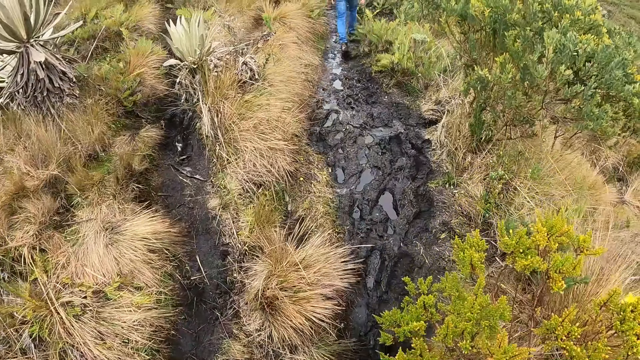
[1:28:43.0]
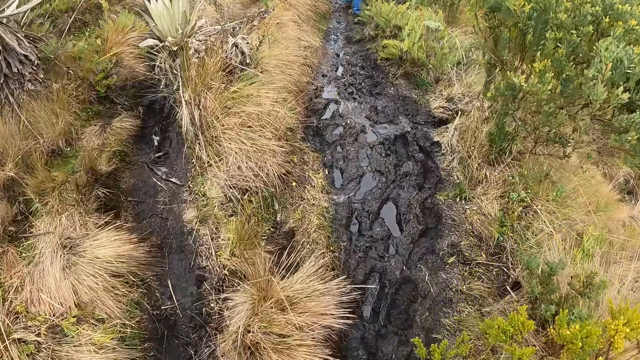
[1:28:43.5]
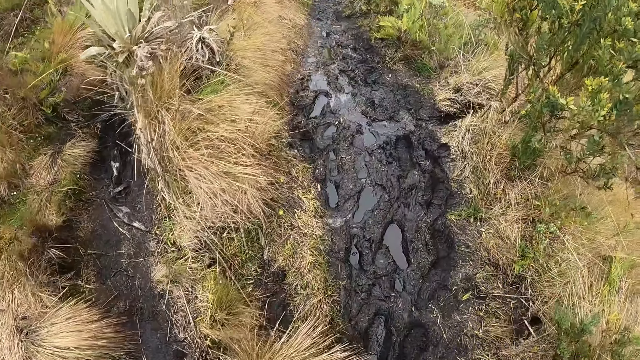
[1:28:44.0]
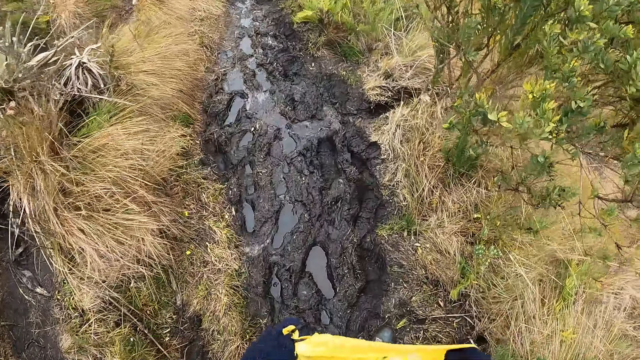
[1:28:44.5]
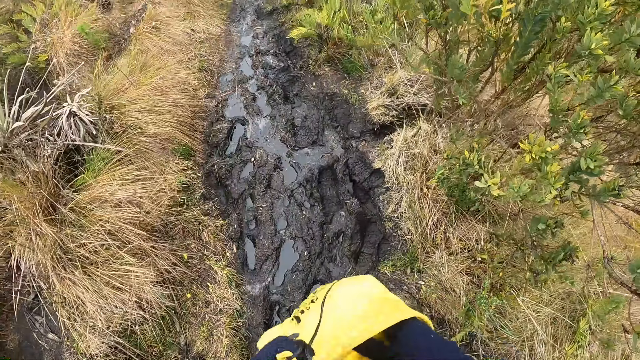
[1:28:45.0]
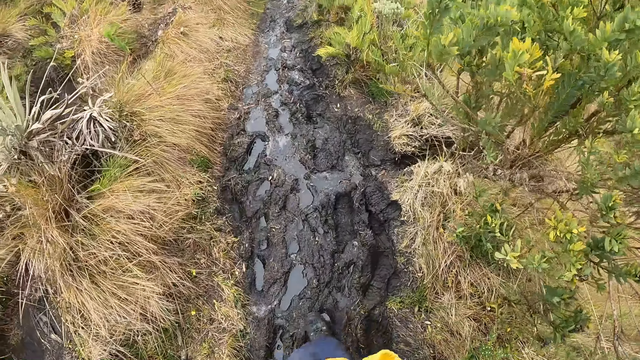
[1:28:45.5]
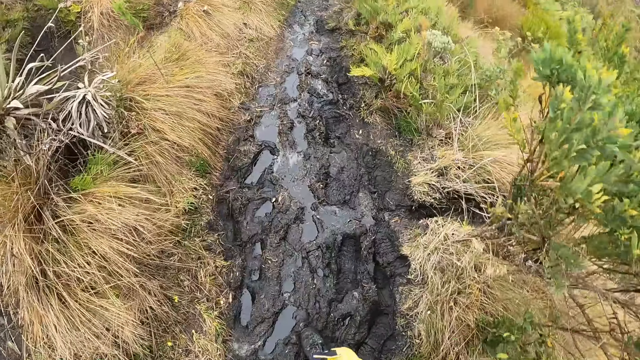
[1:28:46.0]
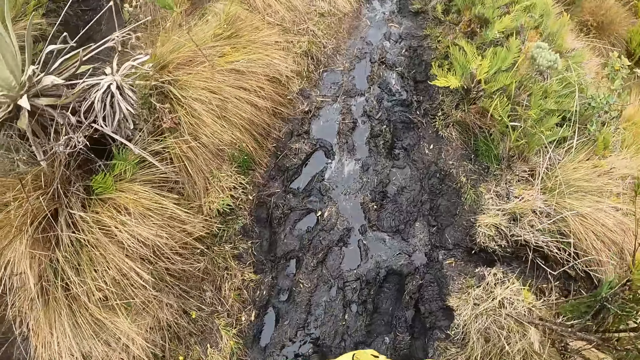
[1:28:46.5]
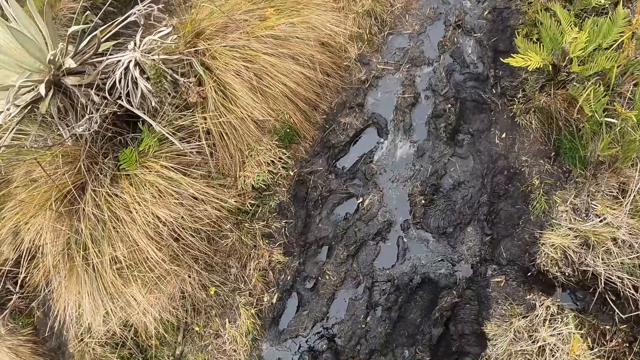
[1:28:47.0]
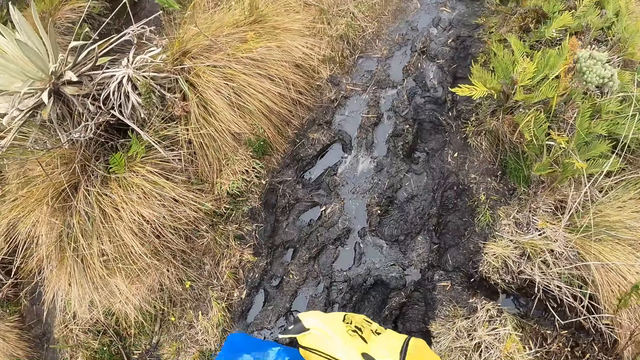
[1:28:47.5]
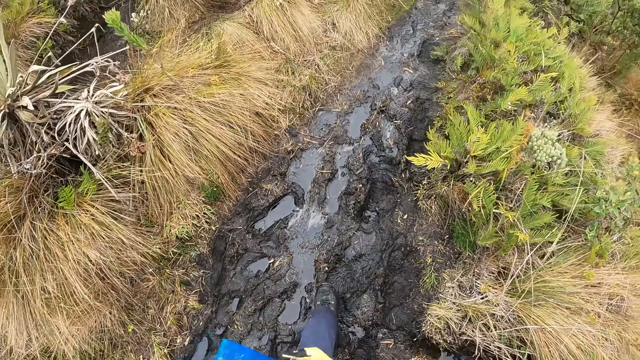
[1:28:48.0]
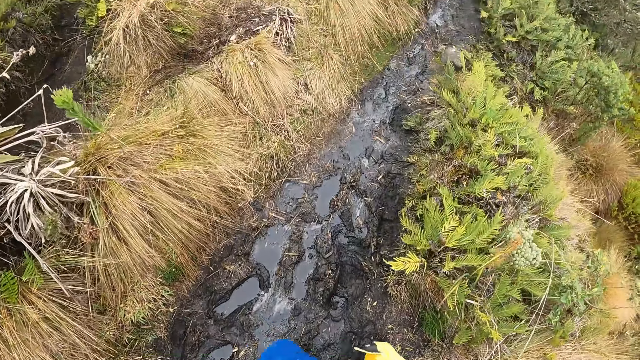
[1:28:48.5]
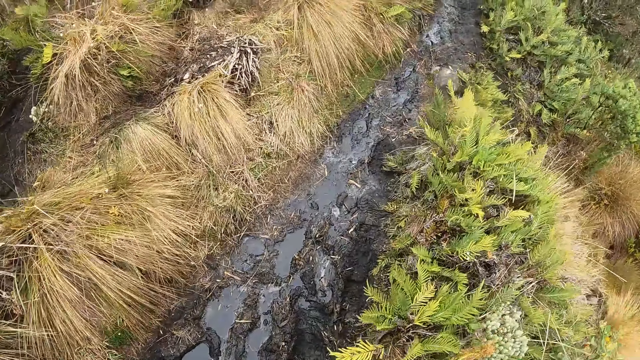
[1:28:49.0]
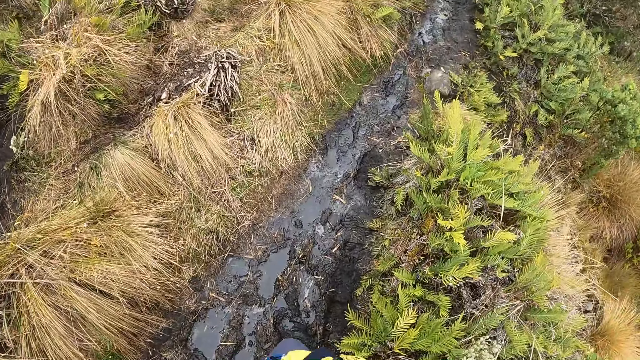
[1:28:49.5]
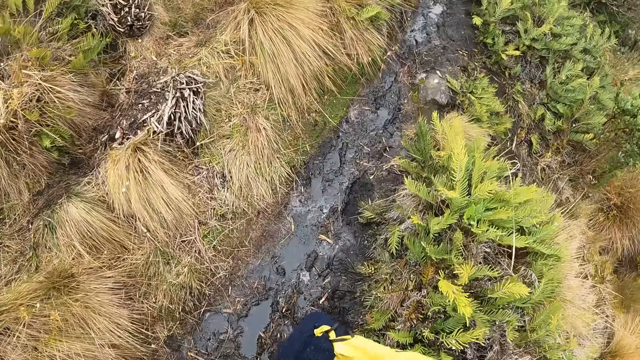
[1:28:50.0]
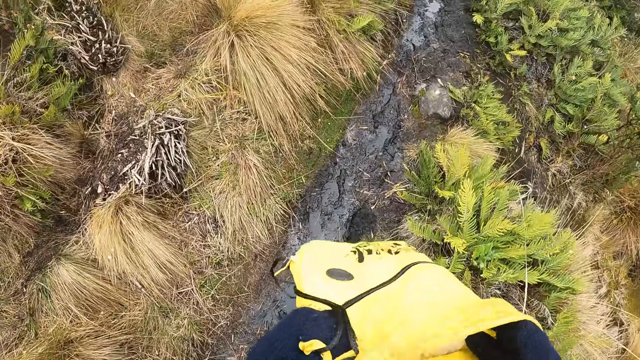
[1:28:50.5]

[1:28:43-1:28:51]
The camera wearer walks through a path. She rummages through the sling bag with her right hand.

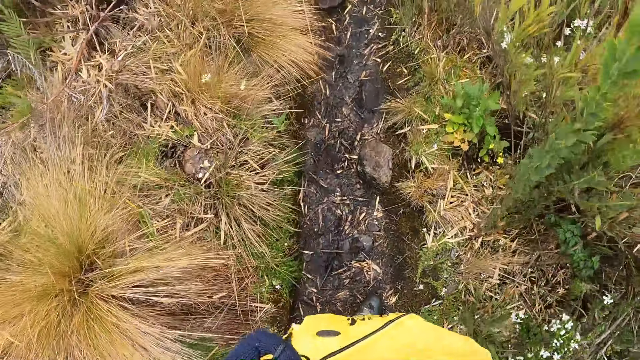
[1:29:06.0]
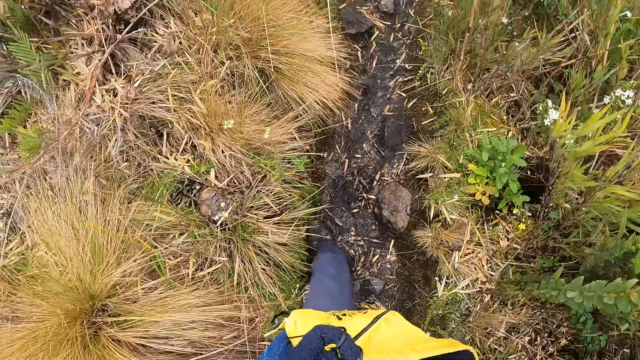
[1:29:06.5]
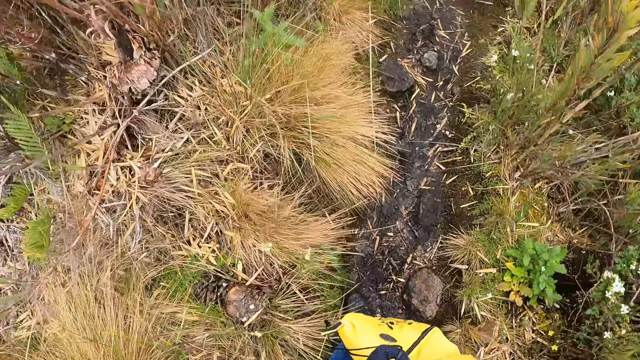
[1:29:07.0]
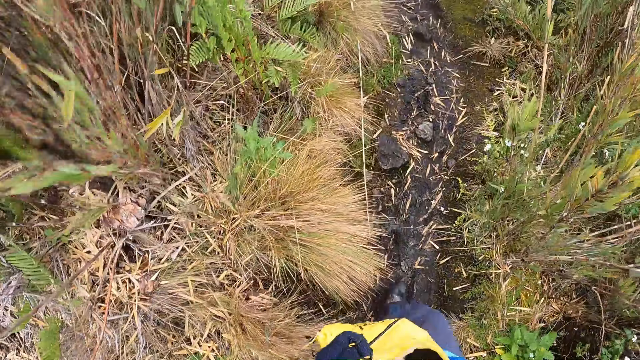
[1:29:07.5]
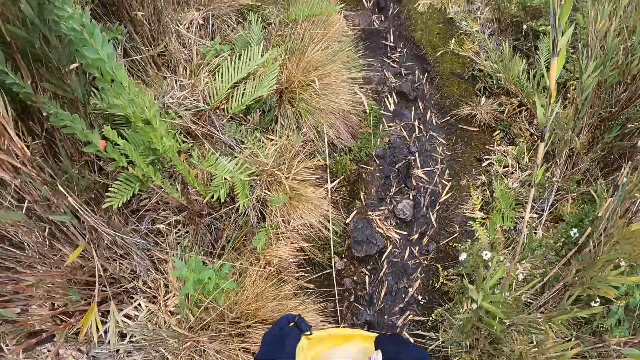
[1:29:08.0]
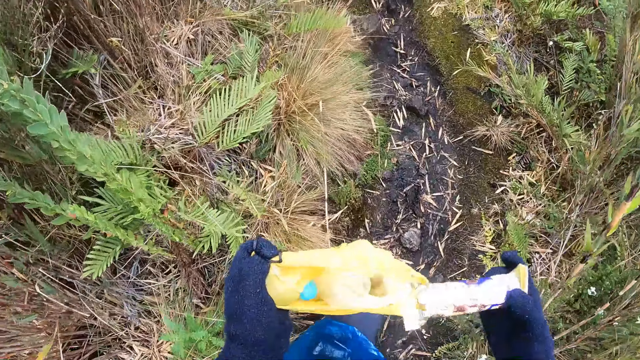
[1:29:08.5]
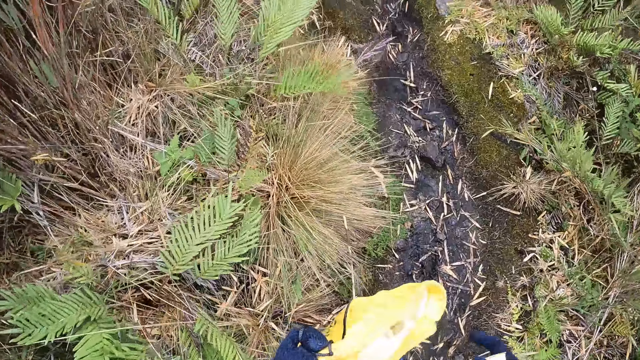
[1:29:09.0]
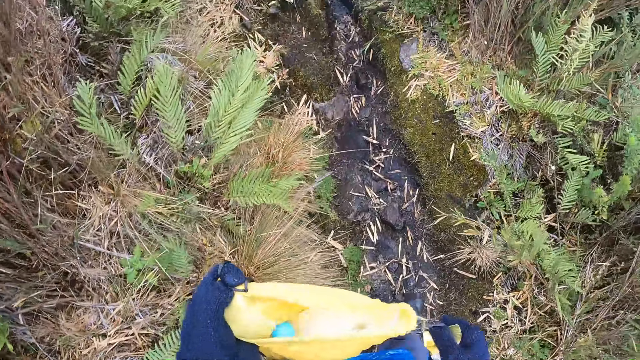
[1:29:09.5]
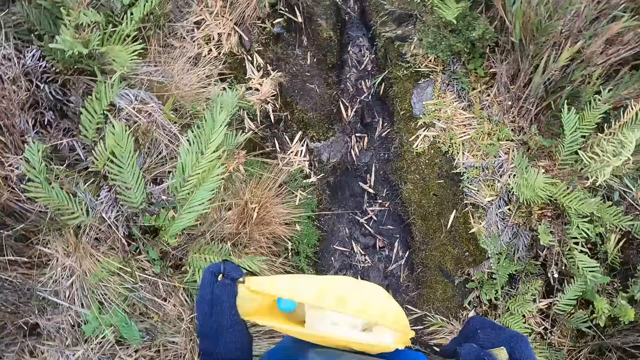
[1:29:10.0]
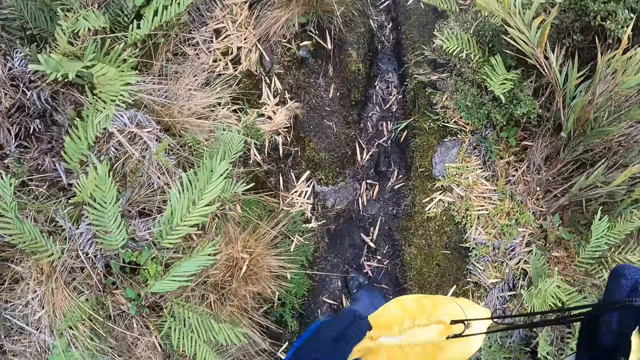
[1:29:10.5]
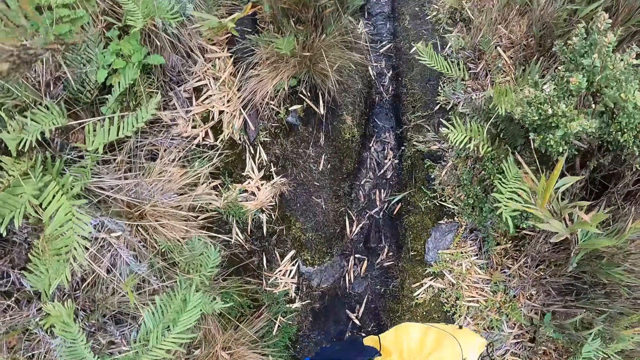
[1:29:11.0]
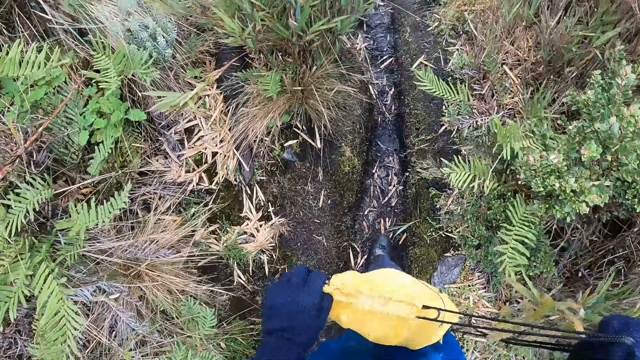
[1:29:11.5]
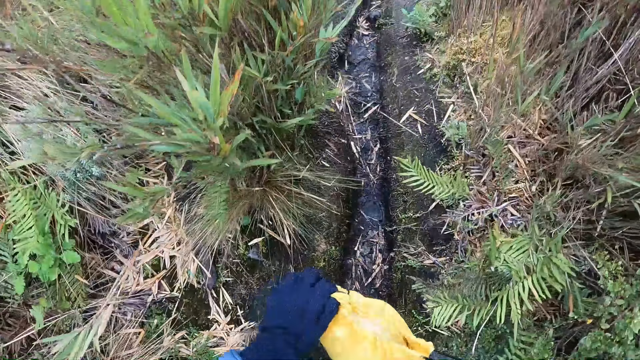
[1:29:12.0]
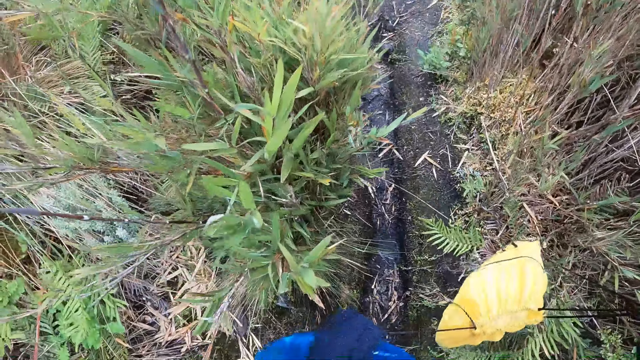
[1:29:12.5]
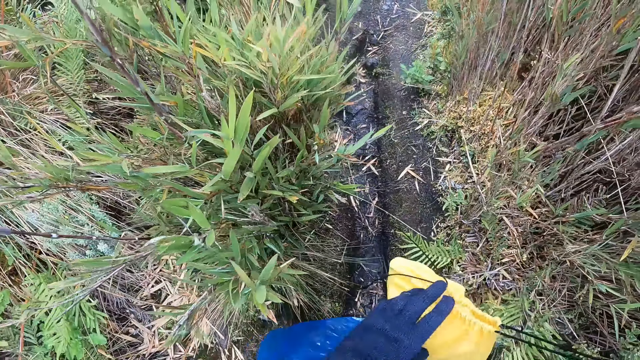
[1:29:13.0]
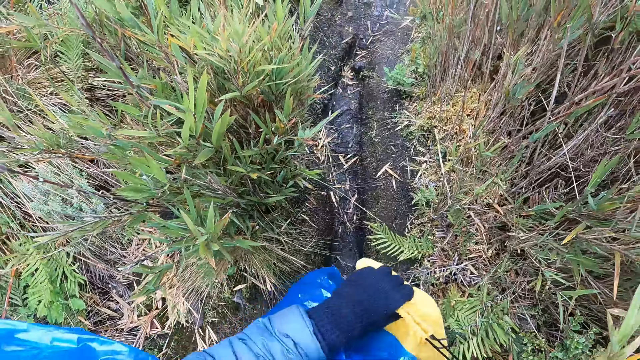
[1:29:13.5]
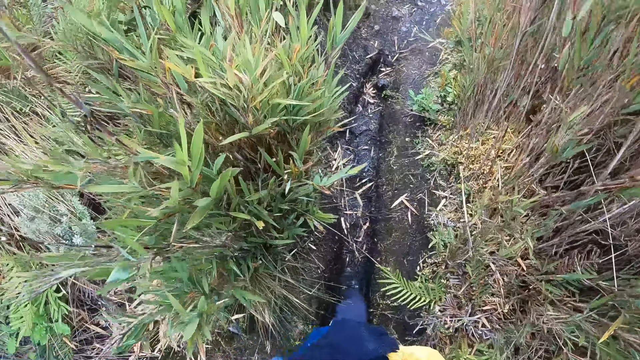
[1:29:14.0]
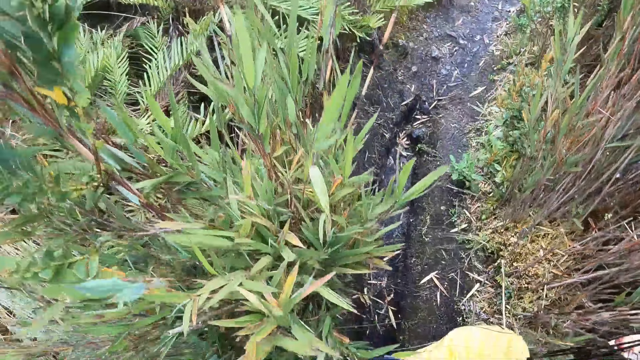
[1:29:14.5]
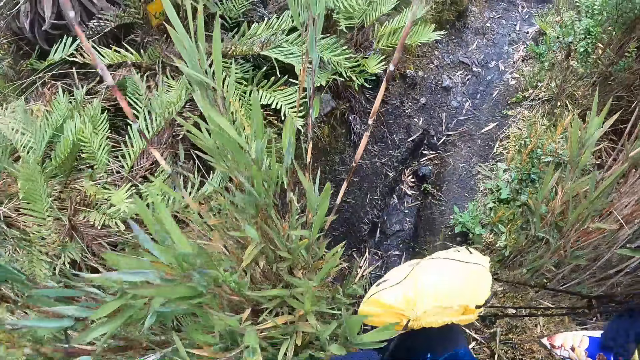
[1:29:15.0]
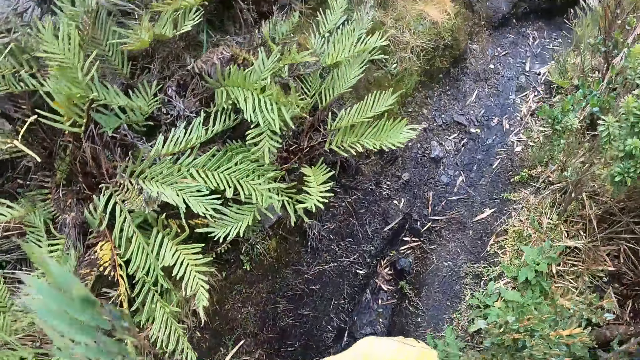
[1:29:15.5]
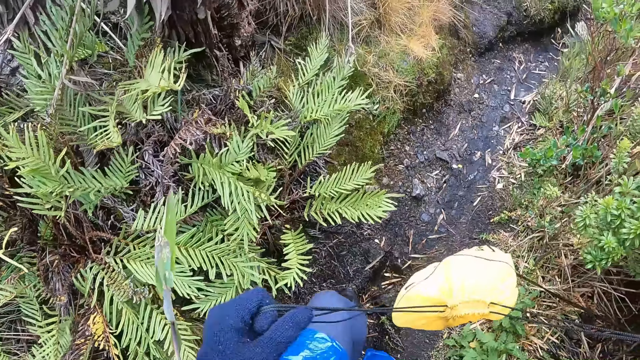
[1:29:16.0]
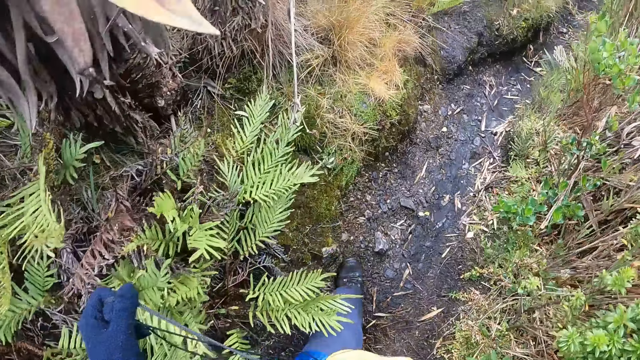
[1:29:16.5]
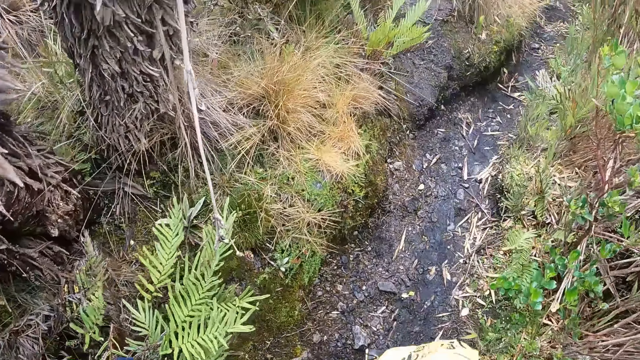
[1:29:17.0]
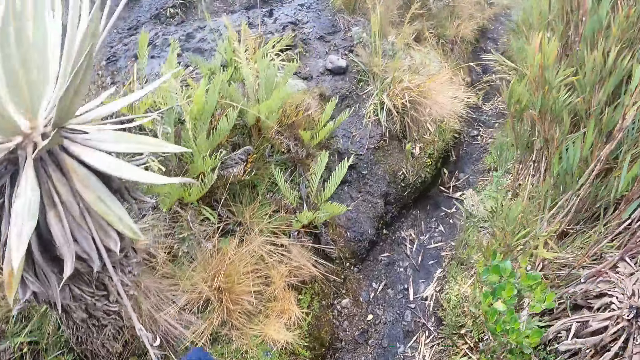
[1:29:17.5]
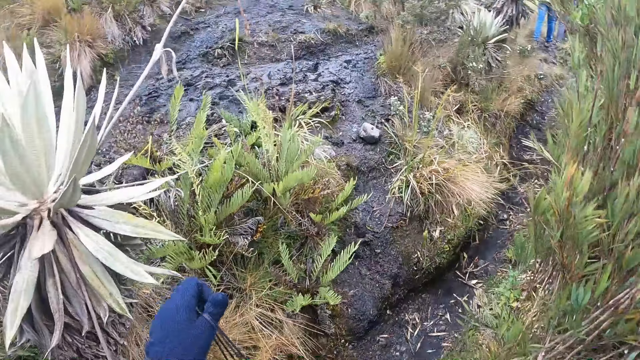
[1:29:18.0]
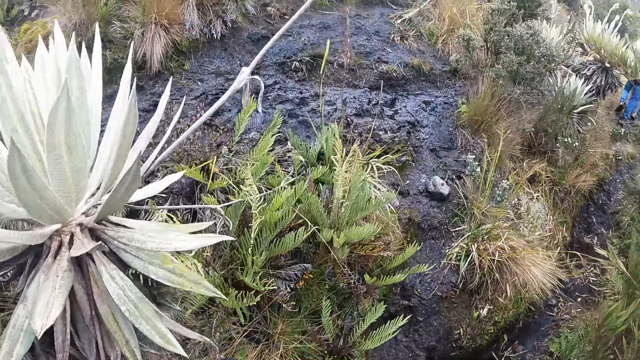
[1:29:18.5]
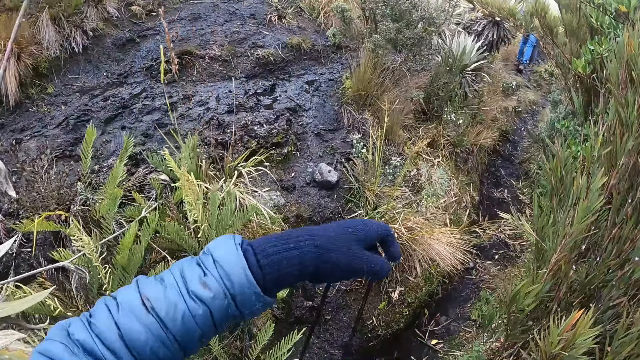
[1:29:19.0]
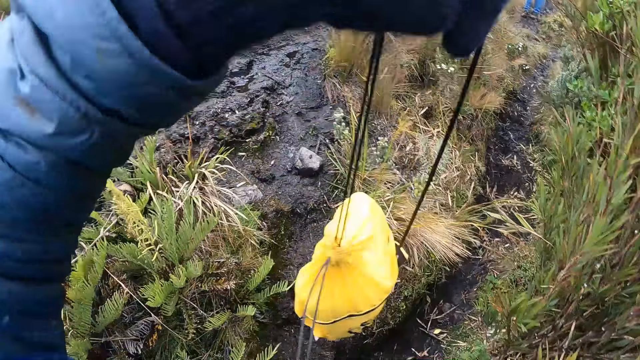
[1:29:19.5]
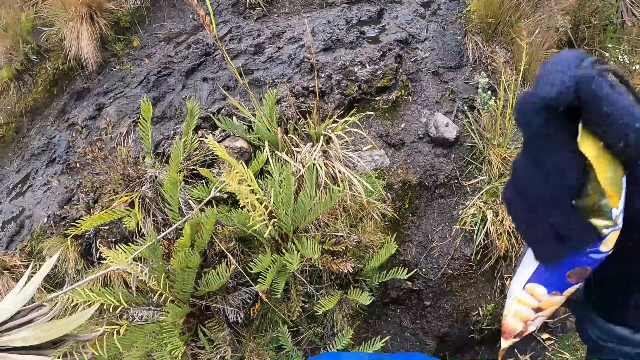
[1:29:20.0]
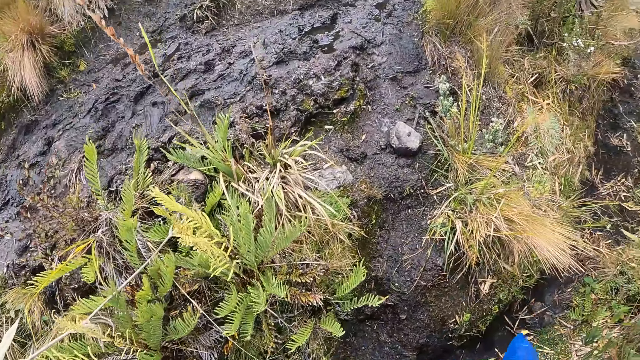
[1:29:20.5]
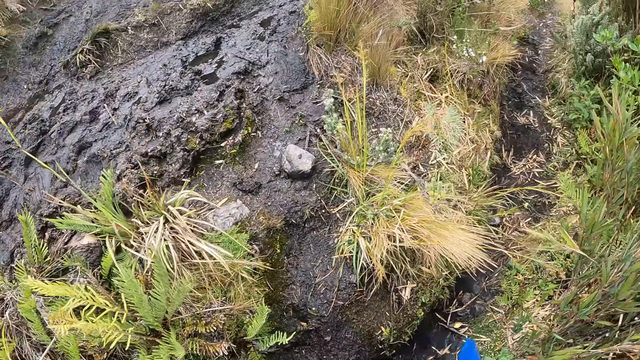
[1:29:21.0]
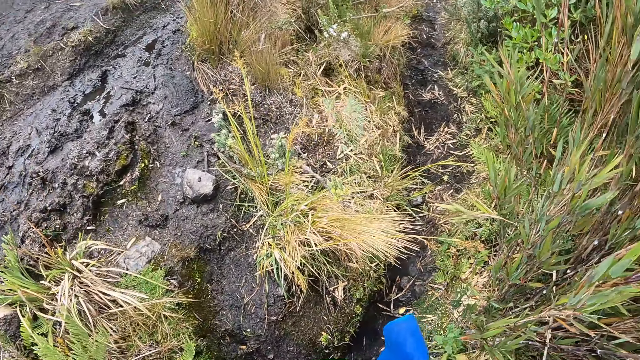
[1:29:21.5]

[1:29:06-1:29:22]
The camera wearer picks up a chocolate bar from the sling bag with her right hand. She locks the sling bag with her hands. She wears the sling bag on her shoulders with her hands.
